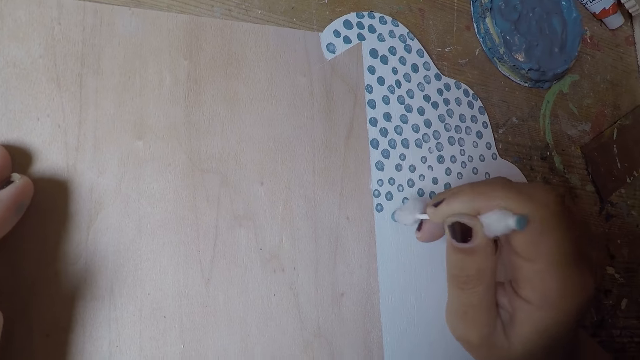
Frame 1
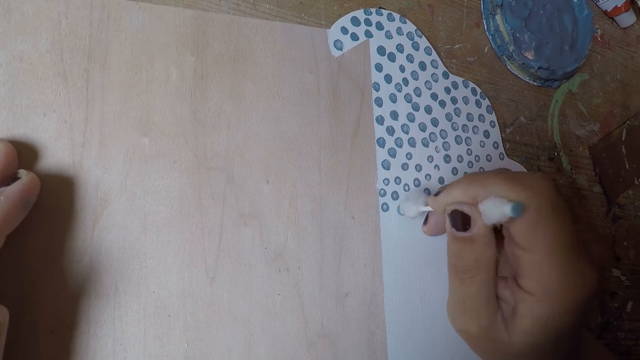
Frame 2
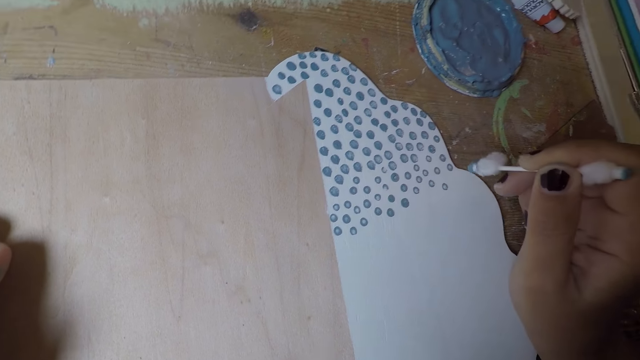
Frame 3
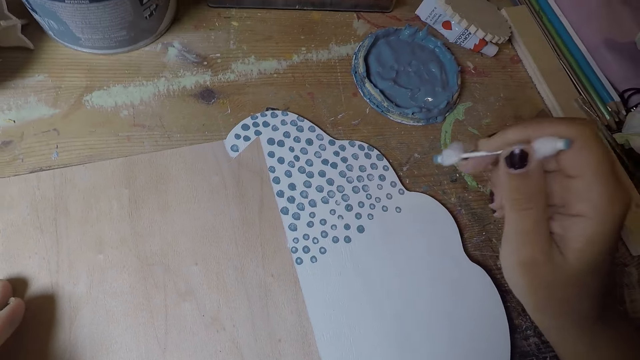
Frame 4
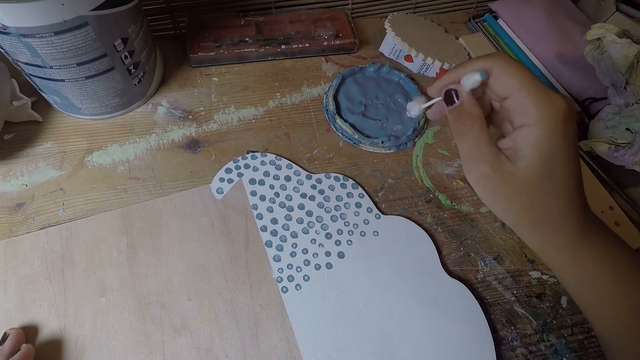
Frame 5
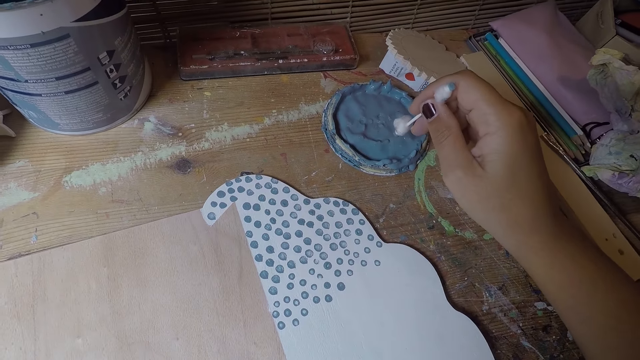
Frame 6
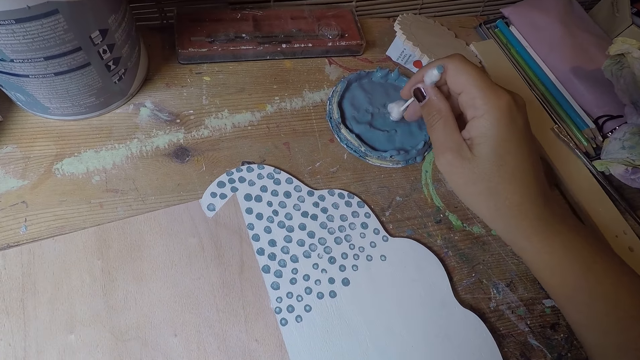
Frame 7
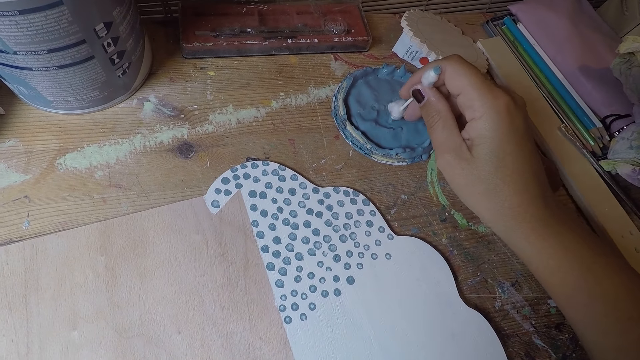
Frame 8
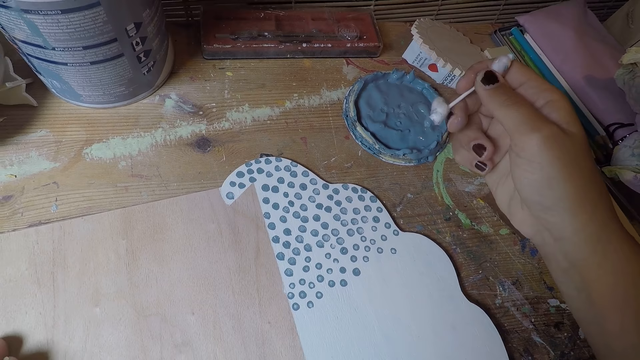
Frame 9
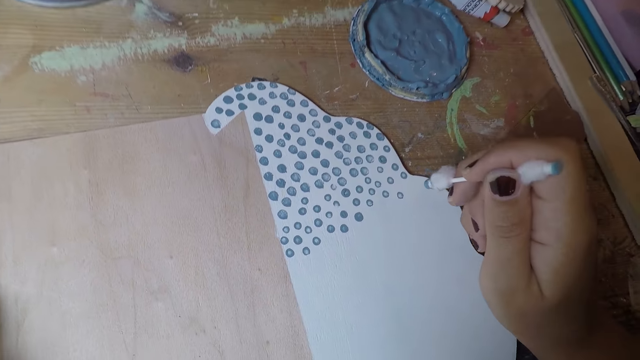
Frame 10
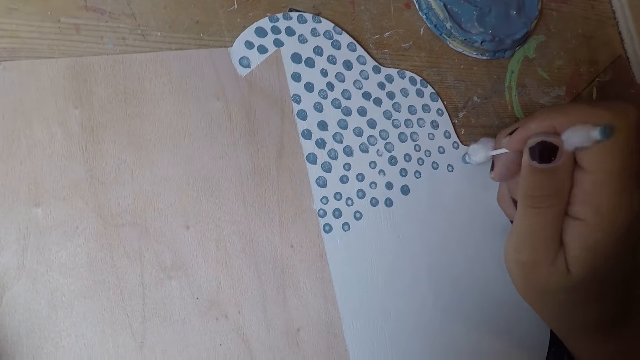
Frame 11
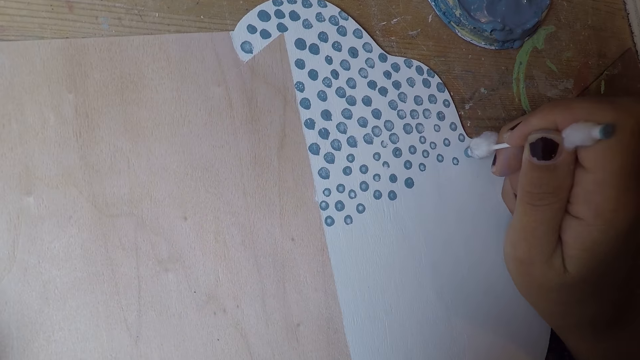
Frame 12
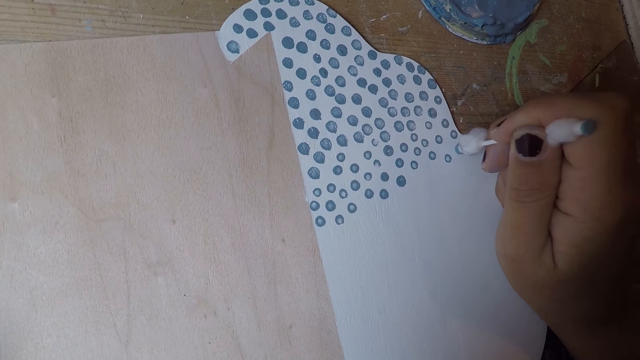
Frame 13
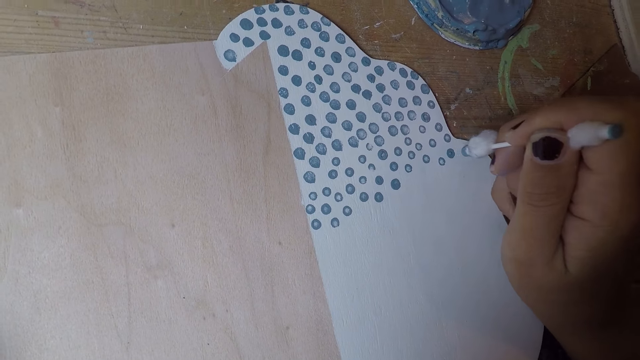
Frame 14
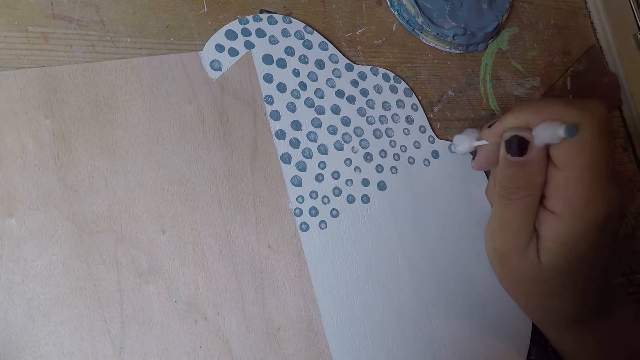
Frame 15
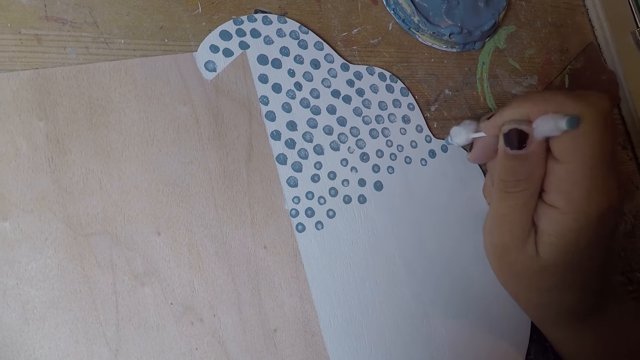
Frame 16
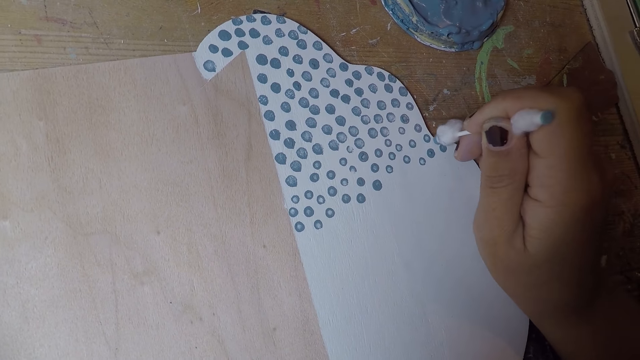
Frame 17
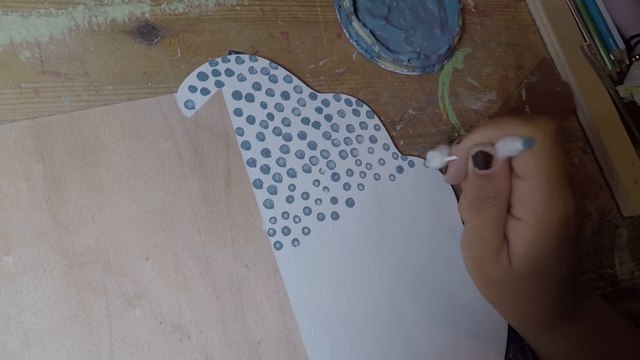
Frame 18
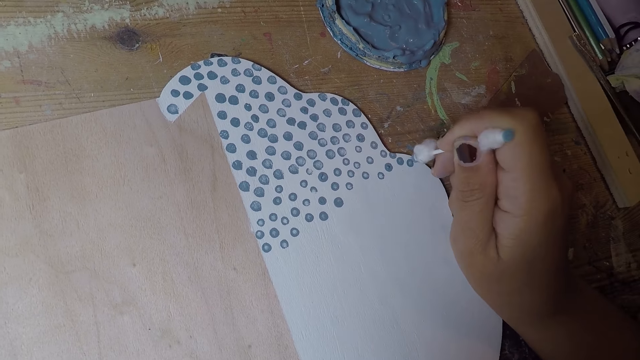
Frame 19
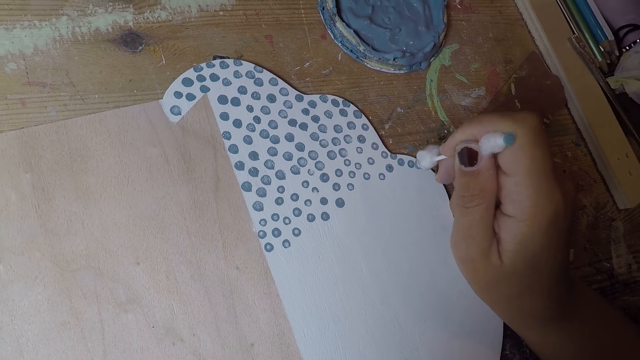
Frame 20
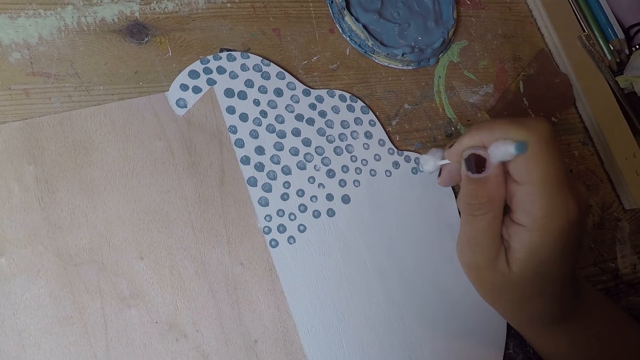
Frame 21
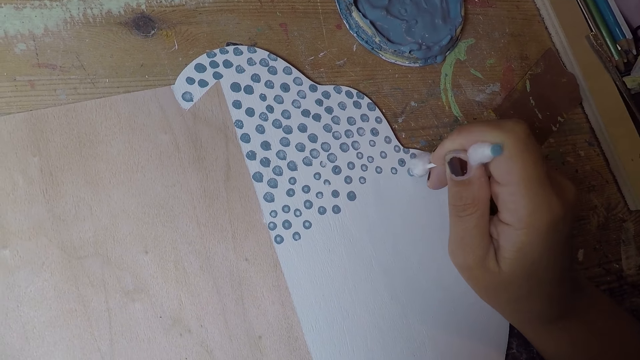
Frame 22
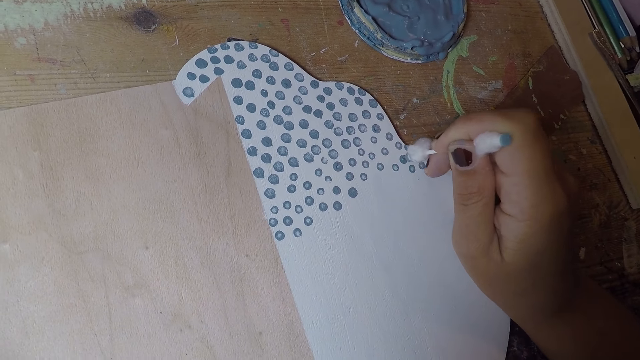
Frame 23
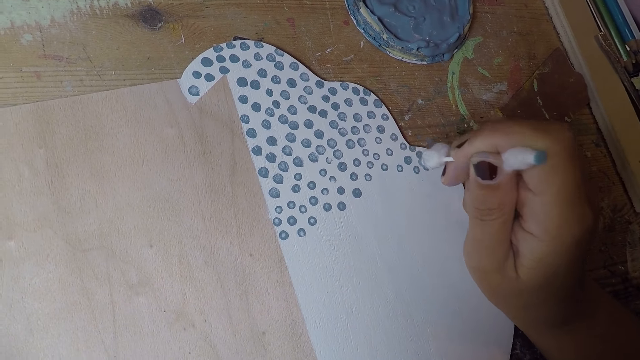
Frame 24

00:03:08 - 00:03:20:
The camera wearer takes paint on the paint cover with the cotton bud in his right hand. He puts dots on the white paper board with the cotton bud in his right hand.

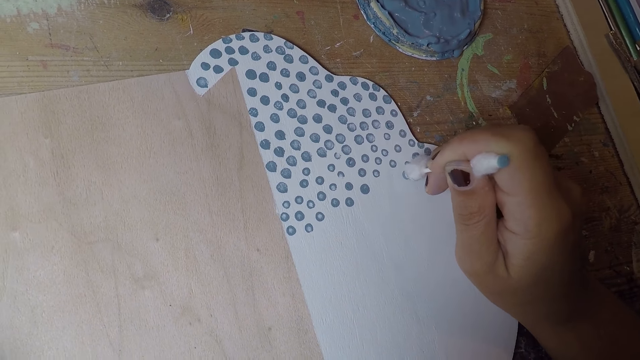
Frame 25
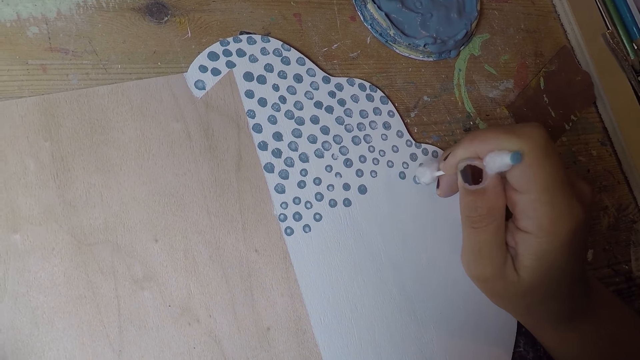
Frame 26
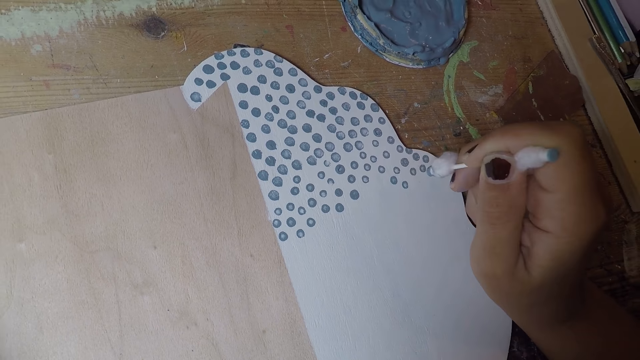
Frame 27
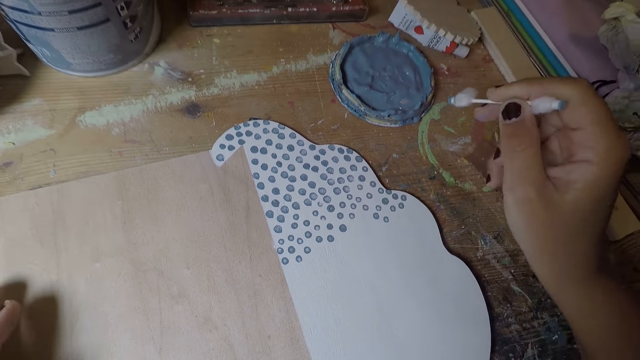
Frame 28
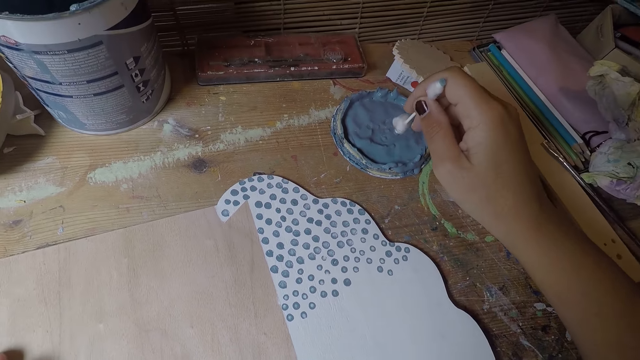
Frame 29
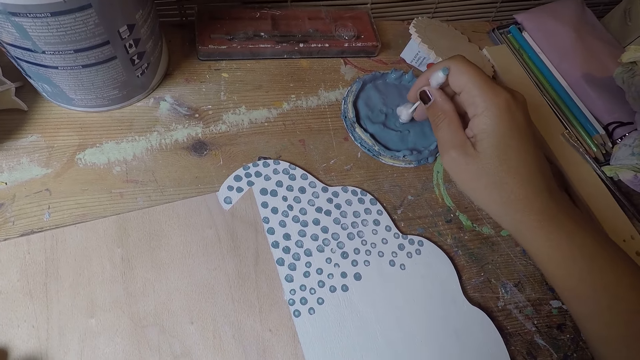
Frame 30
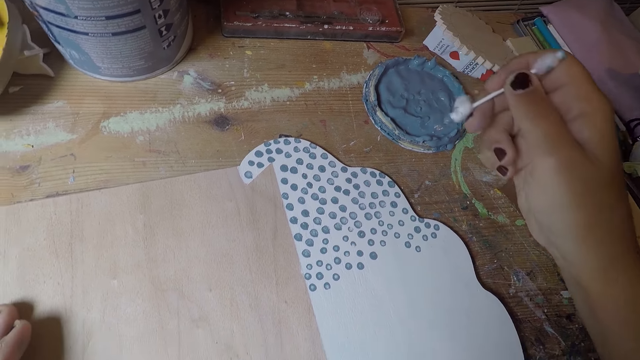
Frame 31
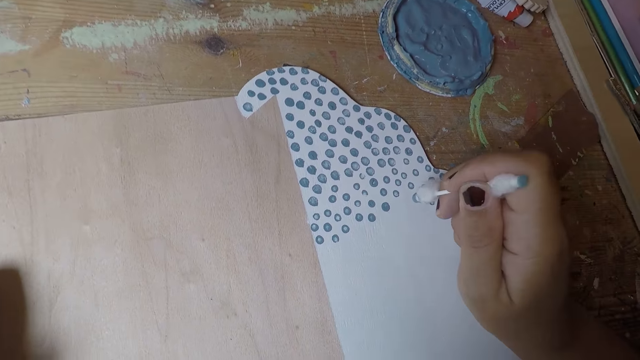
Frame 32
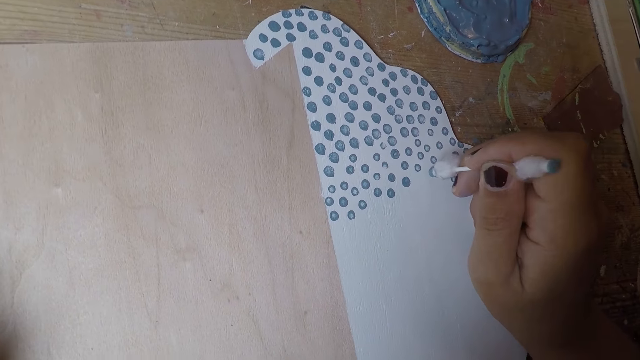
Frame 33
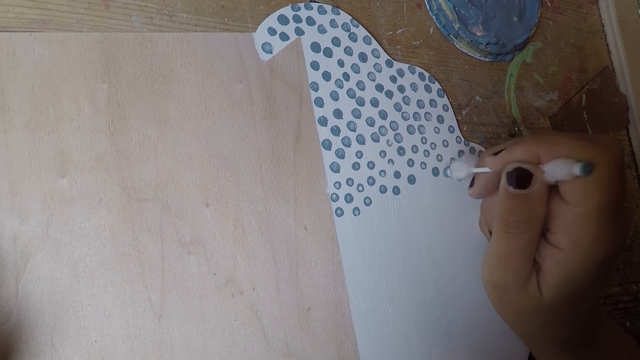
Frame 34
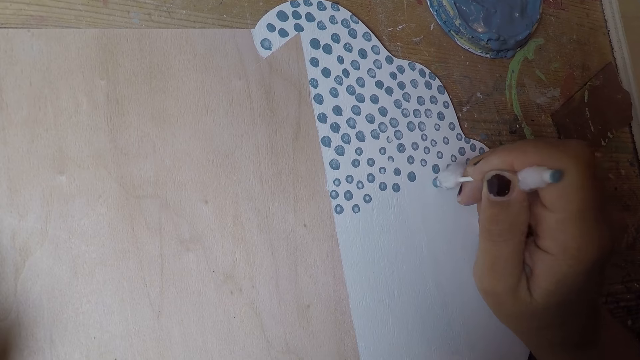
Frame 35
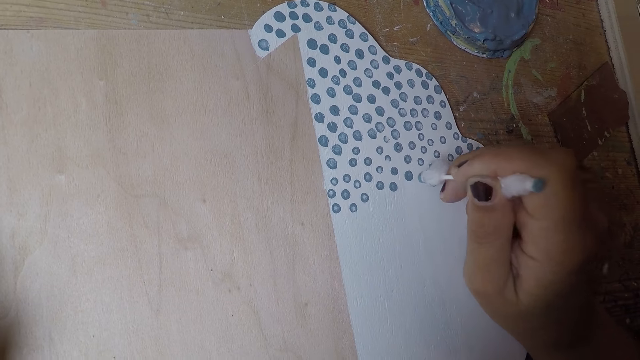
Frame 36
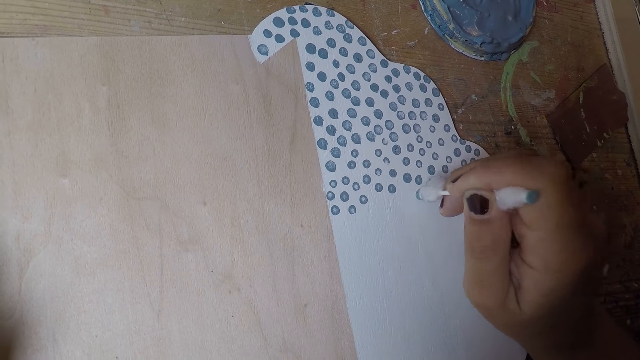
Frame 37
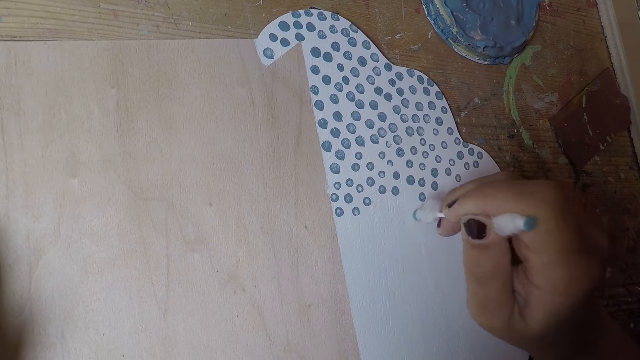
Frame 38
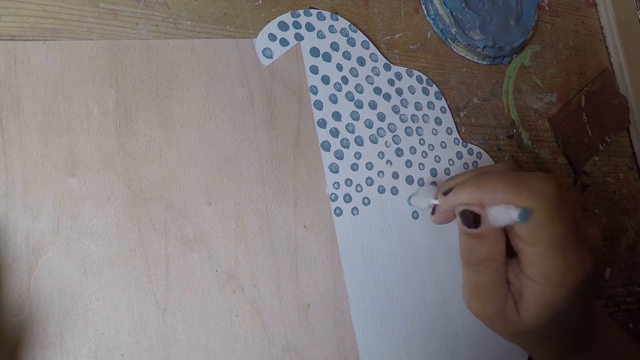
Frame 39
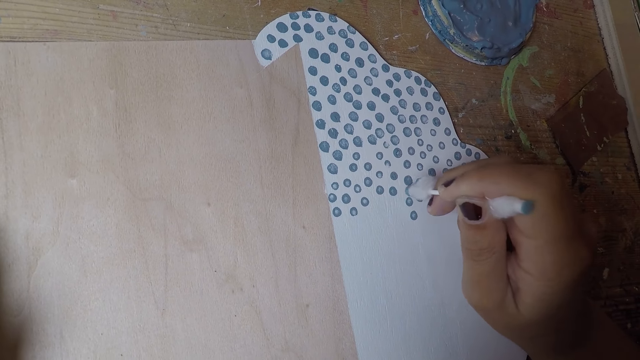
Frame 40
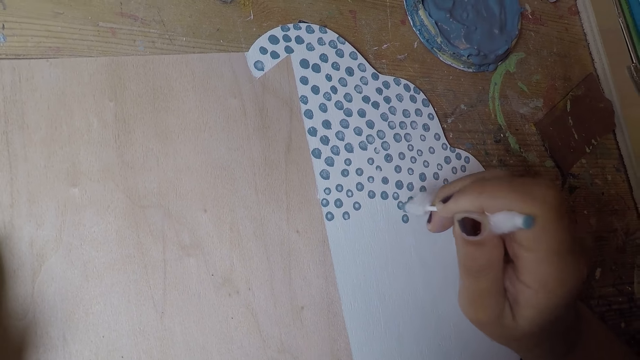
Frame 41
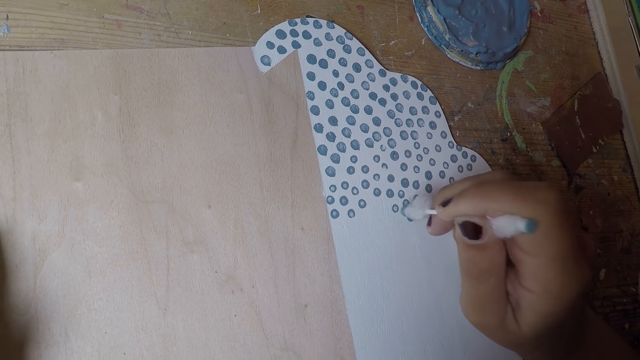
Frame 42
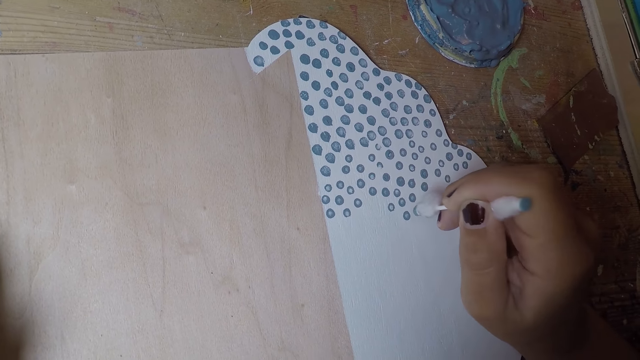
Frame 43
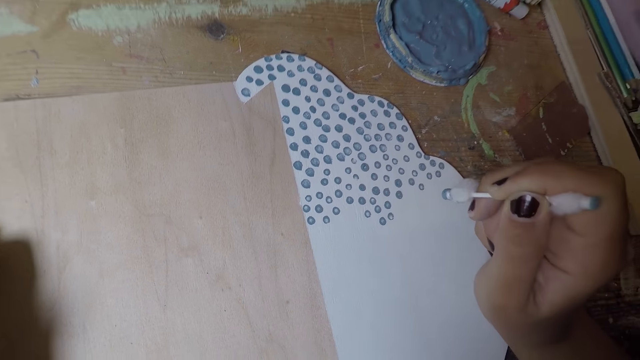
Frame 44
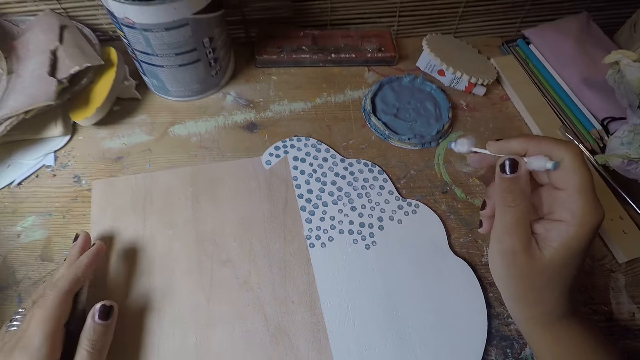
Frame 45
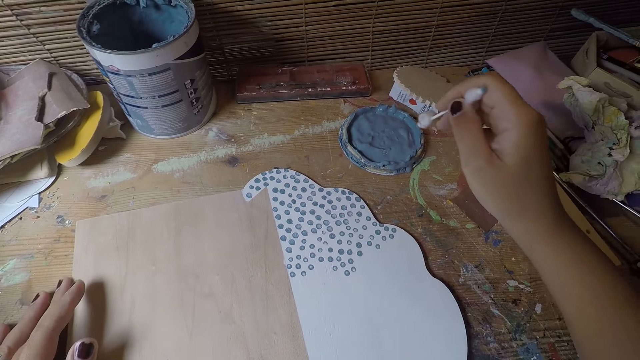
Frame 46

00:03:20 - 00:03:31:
The camera wearer takes paint on the paint cover with the cotton bud in his right hand. He puts dots on the white paper board with the cotton bud in his right hand.
